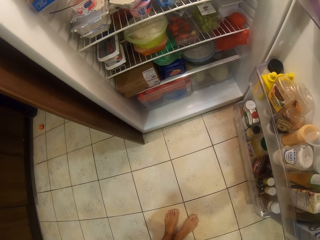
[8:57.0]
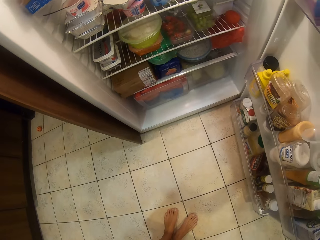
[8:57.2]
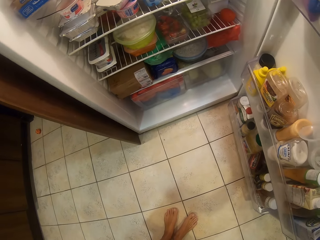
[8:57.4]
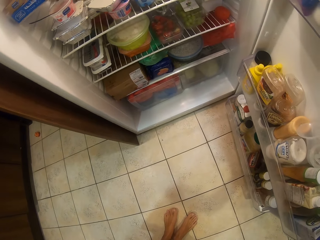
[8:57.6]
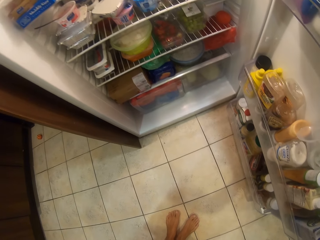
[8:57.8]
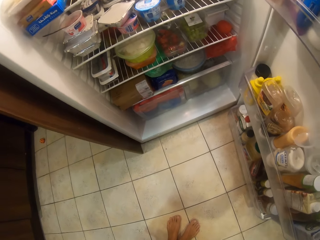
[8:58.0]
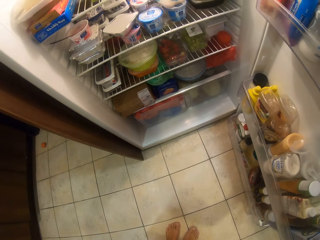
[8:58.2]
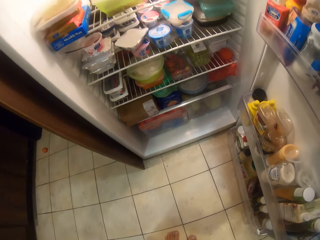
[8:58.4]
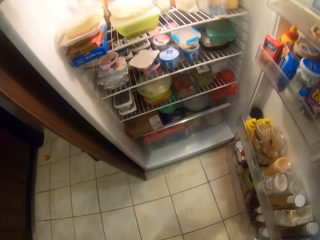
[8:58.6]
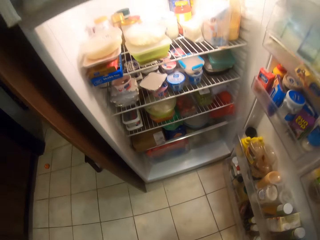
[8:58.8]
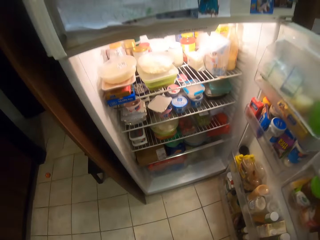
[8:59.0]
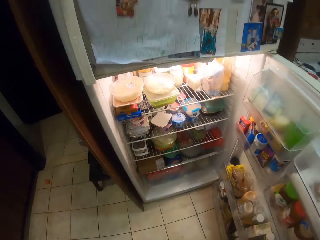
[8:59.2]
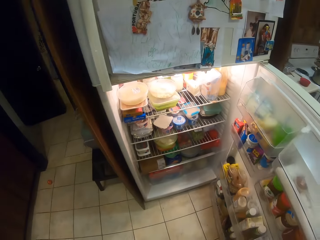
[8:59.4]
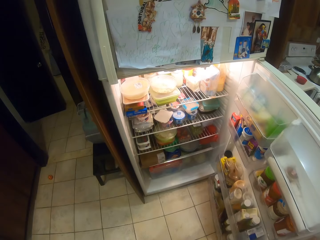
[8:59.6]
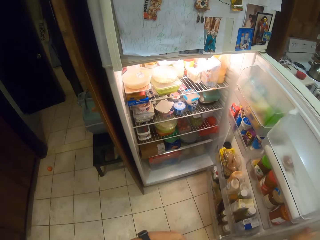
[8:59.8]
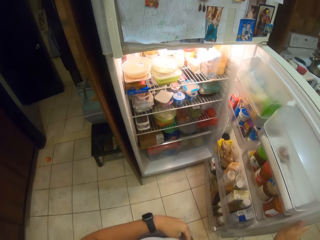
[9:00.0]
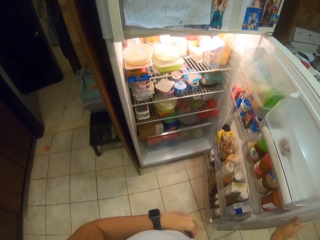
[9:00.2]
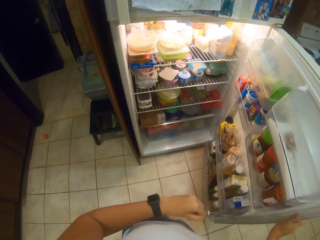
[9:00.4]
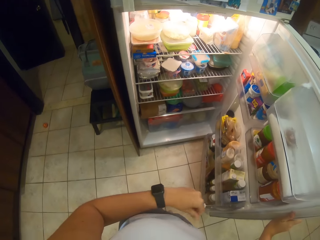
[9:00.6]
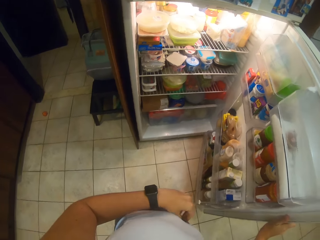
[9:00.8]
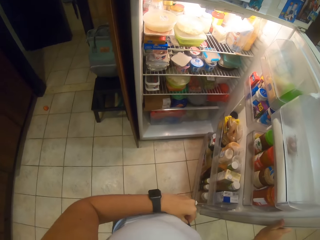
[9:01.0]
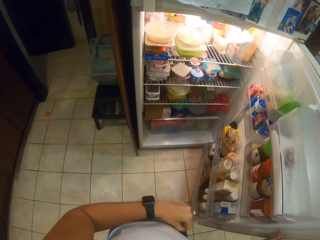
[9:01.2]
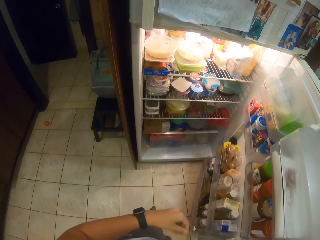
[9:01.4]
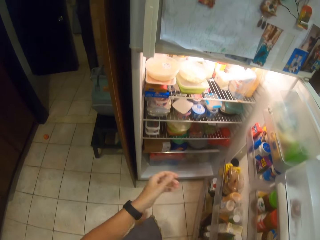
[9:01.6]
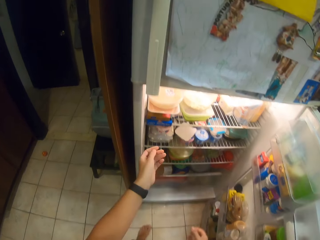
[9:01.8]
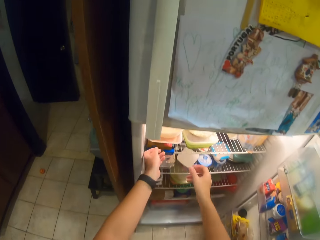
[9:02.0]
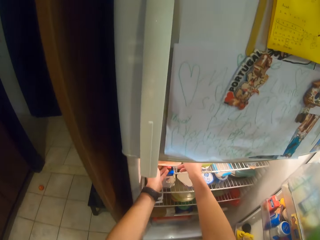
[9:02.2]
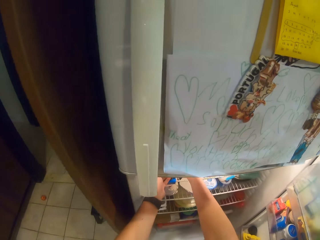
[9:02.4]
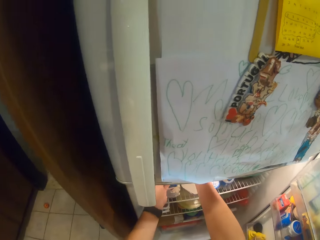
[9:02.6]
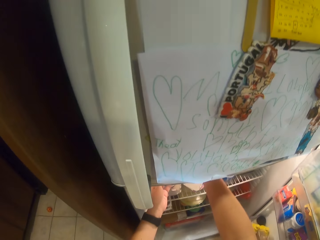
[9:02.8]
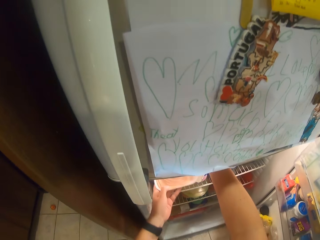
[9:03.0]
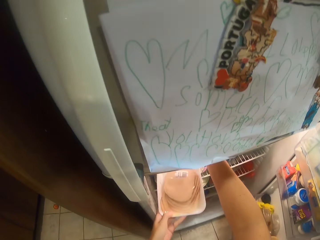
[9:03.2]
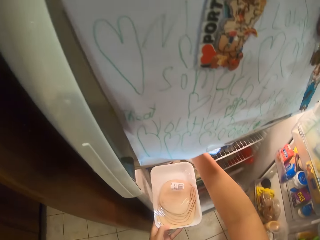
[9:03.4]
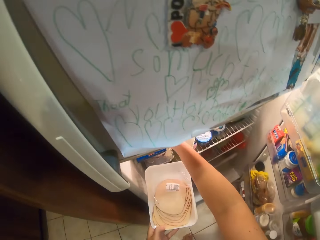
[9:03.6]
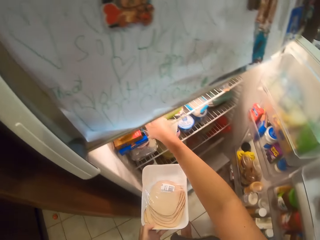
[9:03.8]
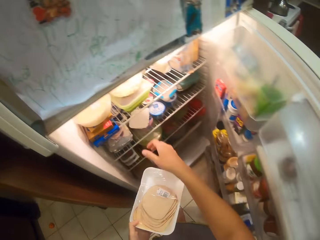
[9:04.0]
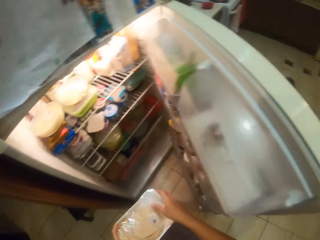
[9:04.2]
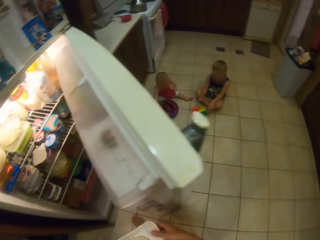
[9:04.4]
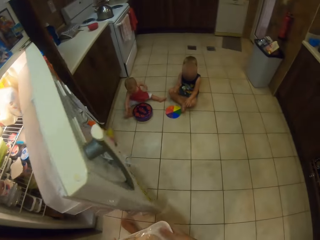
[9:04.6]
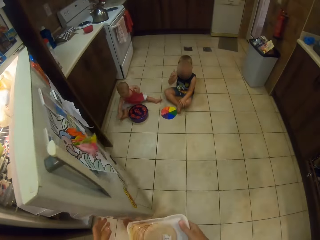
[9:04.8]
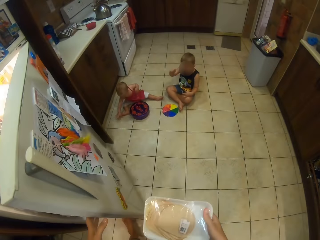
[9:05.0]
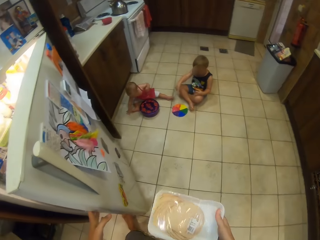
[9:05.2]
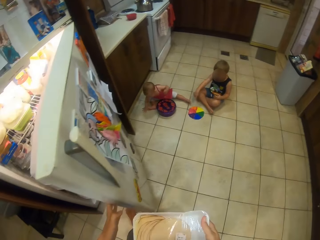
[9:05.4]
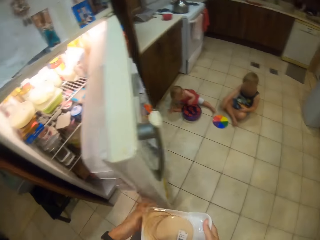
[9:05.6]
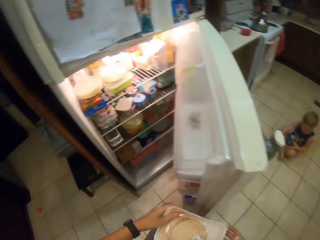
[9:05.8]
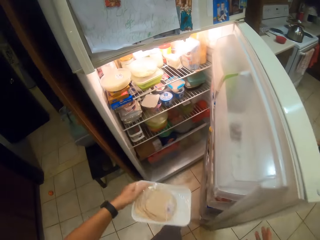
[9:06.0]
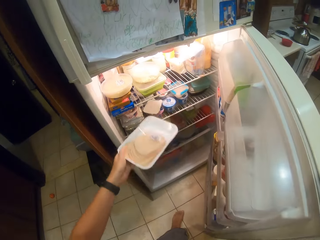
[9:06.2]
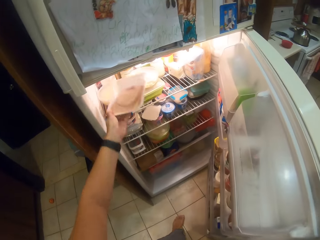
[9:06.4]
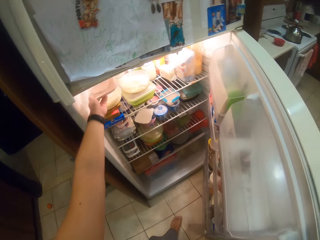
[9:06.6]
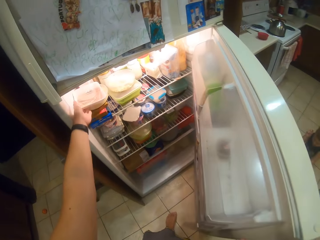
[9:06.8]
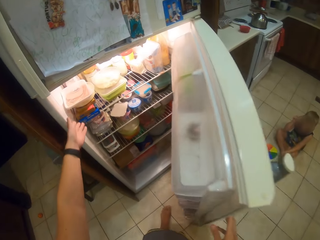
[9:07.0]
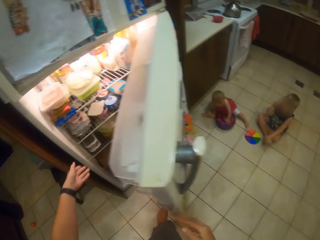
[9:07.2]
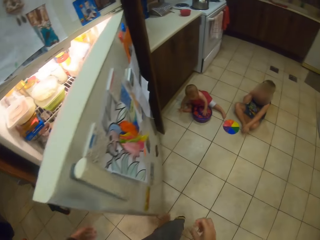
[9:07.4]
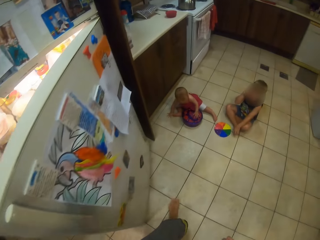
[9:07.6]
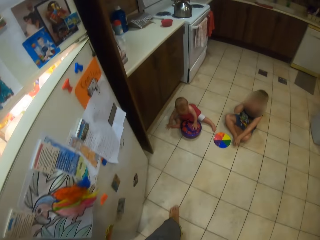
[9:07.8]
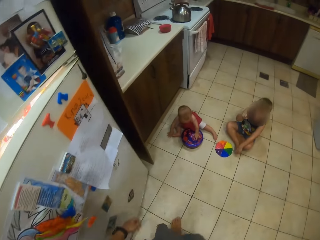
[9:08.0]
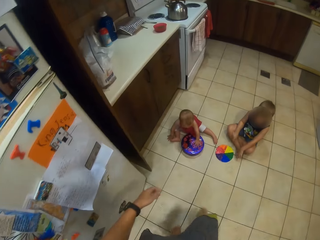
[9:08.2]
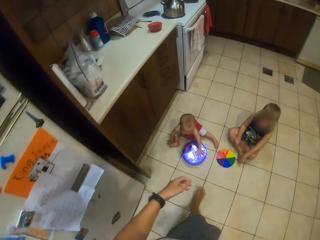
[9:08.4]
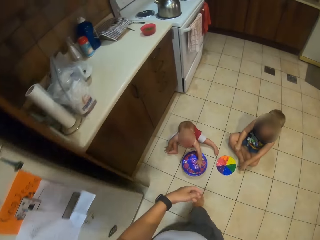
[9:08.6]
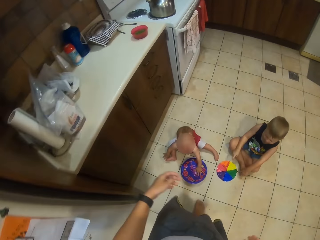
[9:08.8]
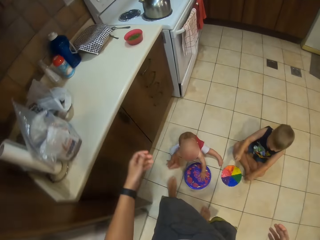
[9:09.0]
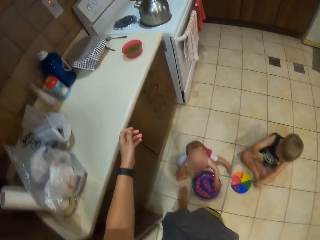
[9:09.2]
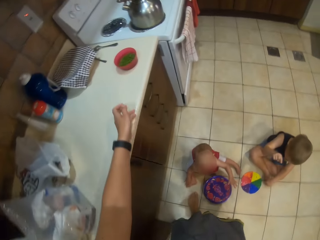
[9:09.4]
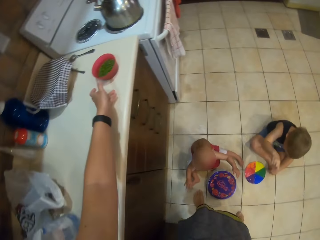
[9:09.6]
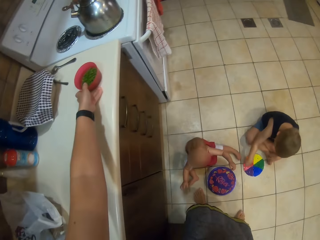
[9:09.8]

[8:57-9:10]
The camera wearer holds the container. They pick the container. A child gestures with his hand. The camera wearer puts the container in the fridge. They close the fridge and walk away from the fridge.

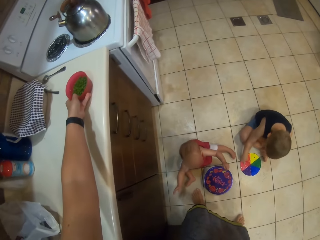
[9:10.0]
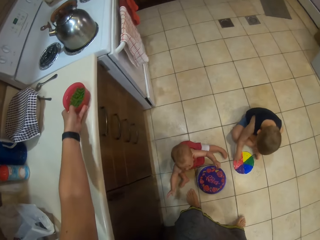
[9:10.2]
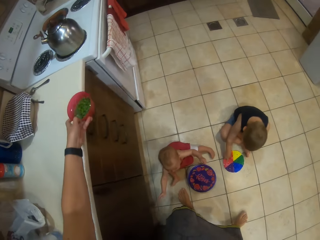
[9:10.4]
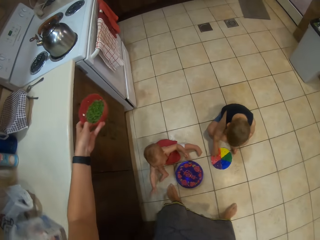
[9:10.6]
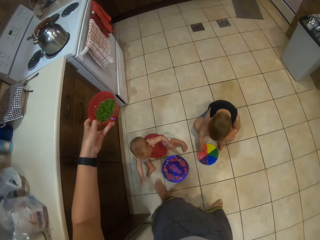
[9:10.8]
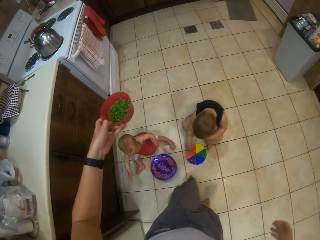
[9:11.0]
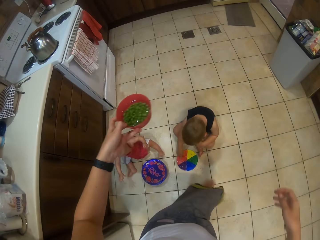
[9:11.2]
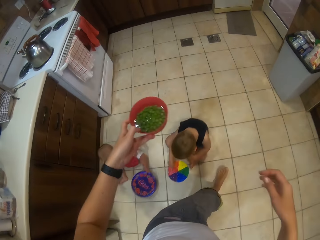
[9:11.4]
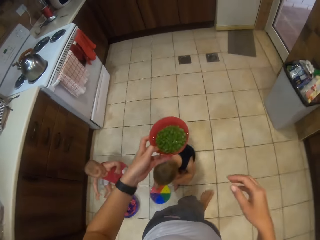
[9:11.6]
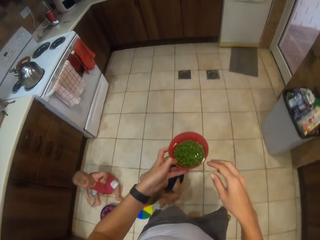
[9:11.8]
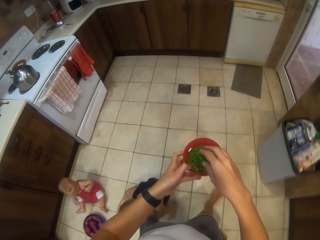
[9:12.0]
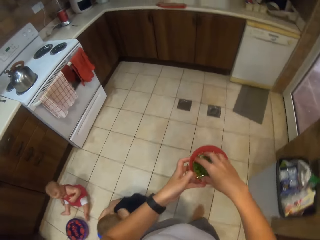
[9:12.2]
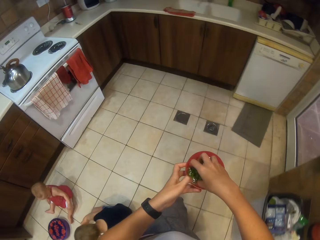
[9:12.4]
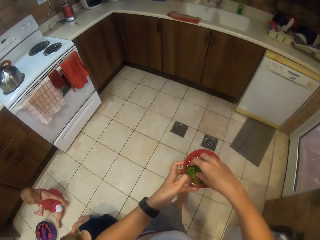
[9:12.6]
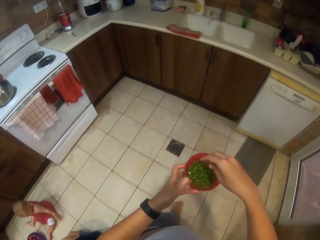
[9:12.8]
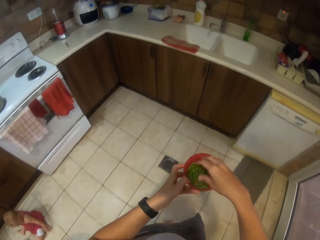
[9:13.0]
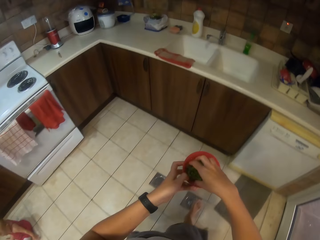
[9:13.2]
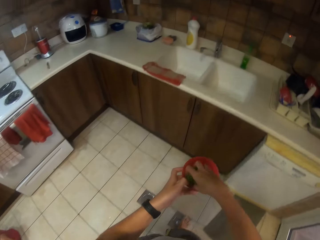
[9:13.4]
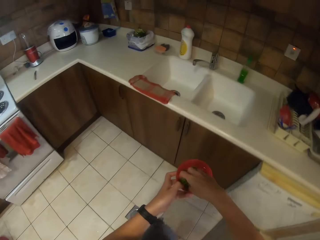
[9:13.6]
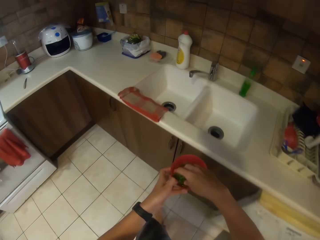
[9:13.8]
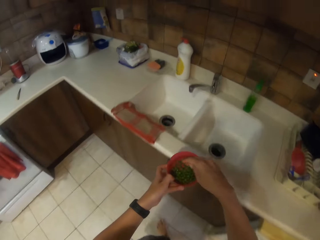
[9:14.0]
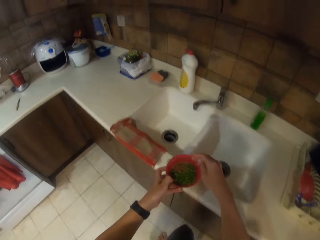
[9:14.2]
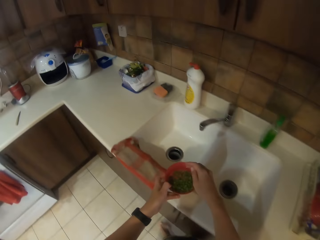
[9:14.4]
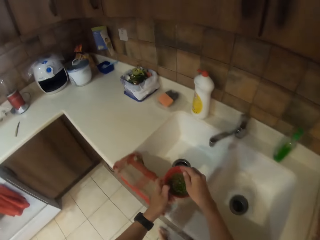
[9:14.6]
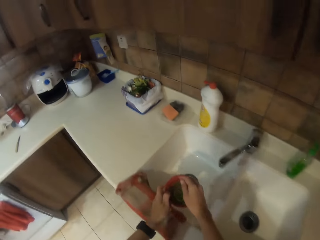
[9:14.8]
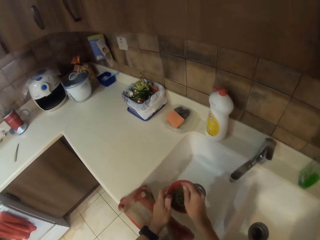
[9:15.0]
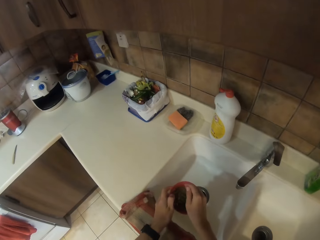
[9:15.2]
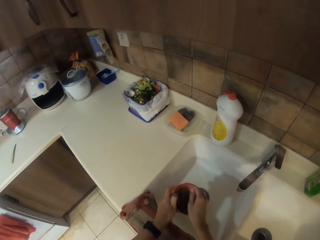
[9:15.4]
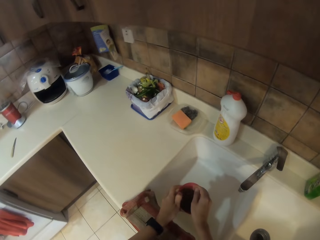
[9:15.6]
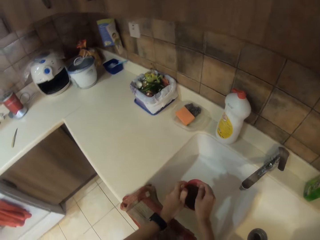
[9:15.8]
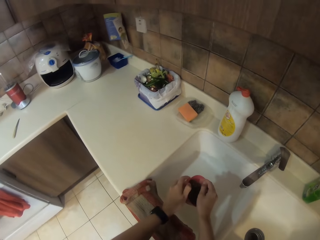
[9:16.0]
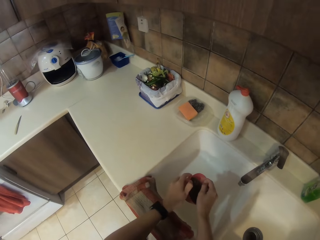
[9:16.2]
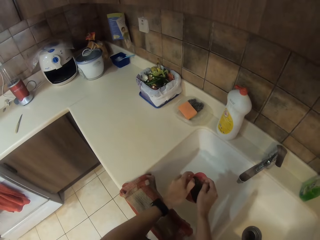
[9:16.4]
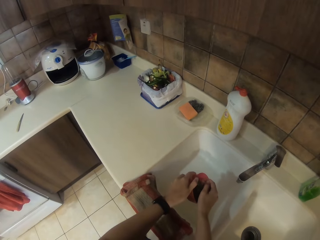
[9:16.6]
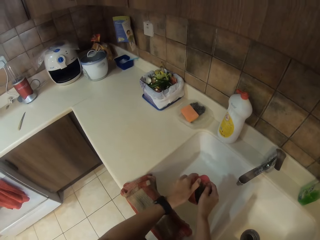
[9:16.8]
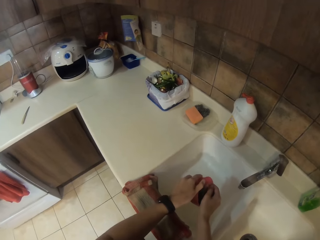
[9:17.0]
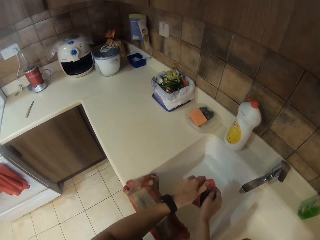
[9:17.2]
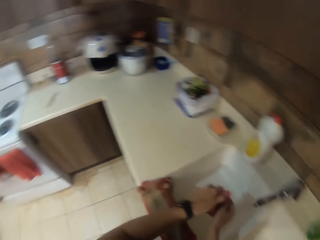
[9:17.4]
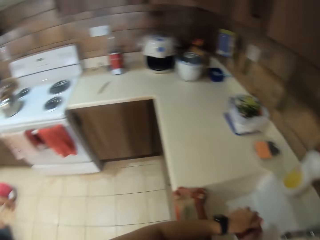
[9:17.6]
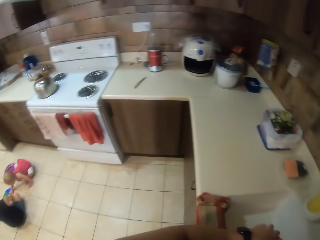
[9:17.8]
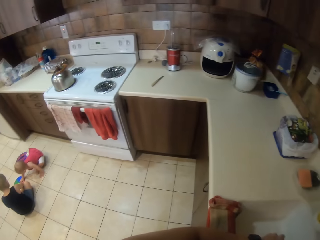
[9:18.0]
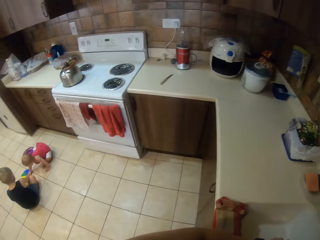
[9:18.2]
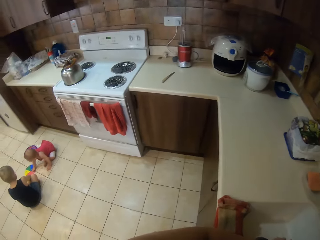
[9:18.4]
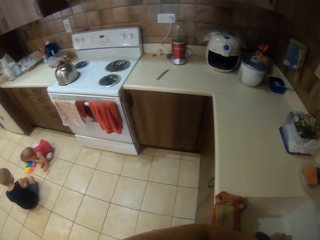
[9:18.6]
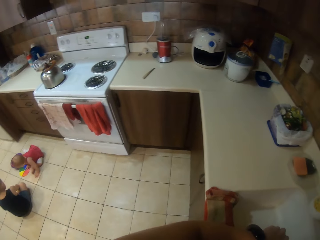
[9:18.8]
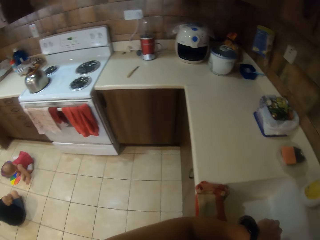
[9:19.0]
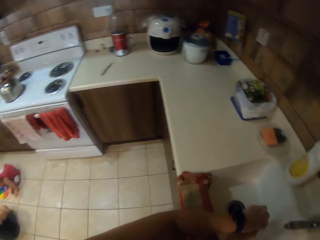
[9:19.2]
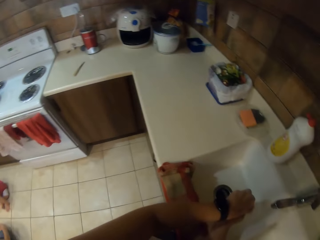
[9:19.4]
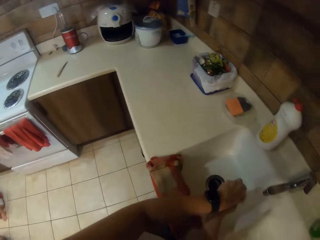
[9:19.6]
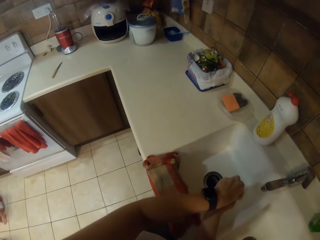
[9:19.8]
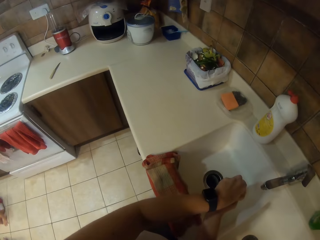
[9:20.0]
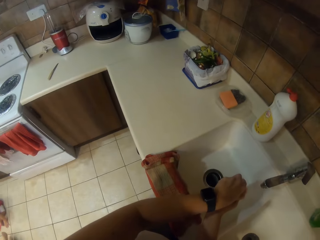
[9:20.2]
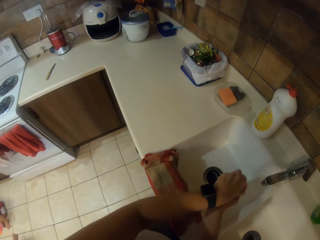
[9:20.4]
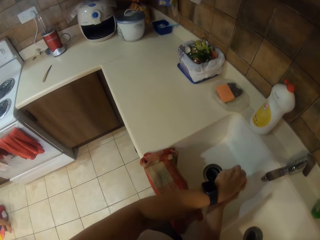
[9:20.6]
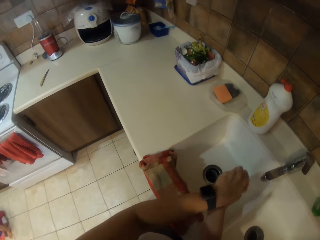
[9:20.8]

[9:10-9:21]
The camera wearer picks the container. They walk towards the sink. They wash the peas in the container. They pour water in the sink. They look around the kitchen.
